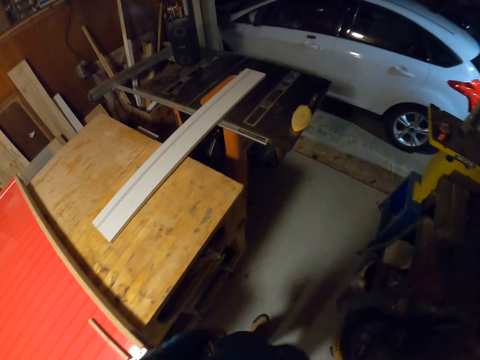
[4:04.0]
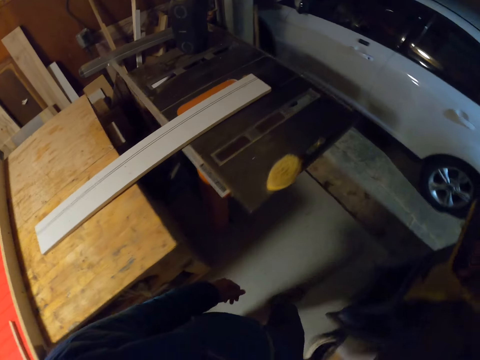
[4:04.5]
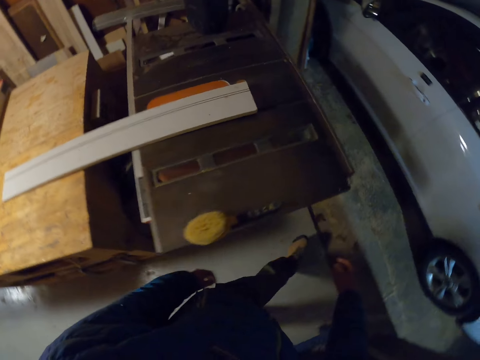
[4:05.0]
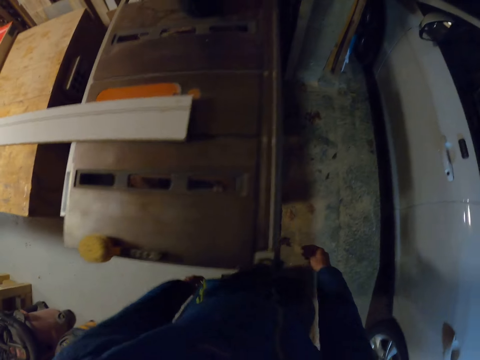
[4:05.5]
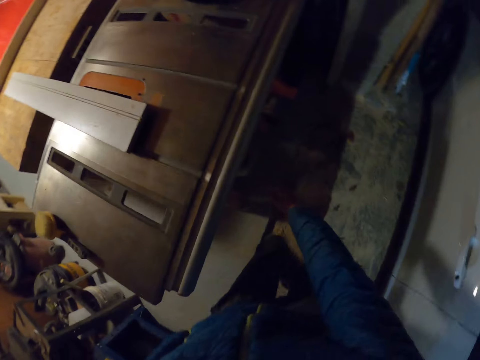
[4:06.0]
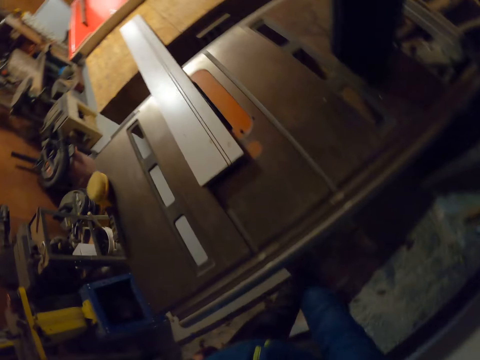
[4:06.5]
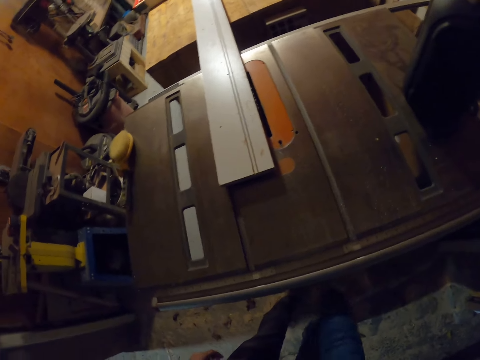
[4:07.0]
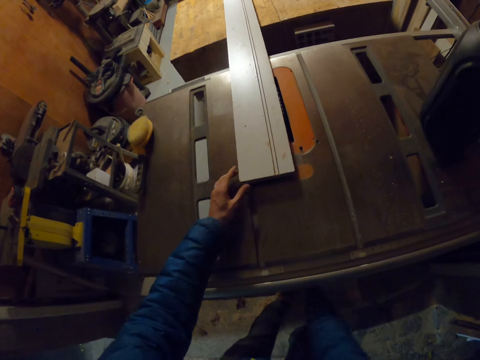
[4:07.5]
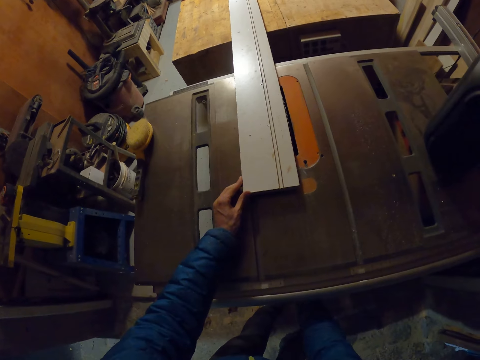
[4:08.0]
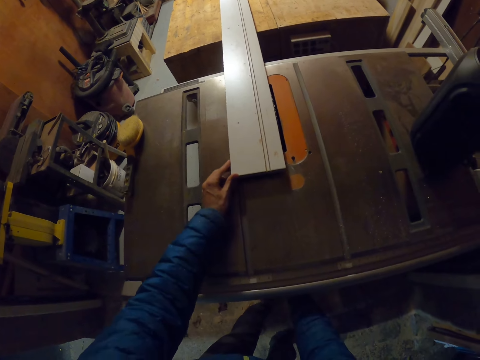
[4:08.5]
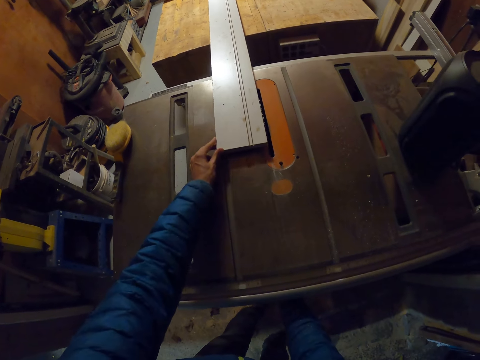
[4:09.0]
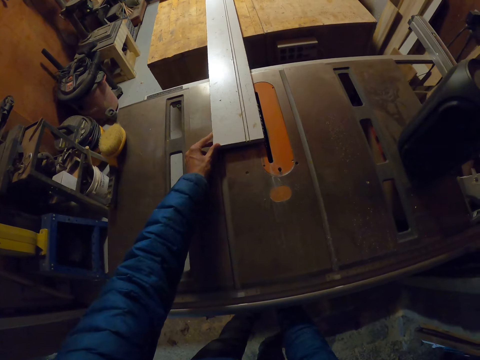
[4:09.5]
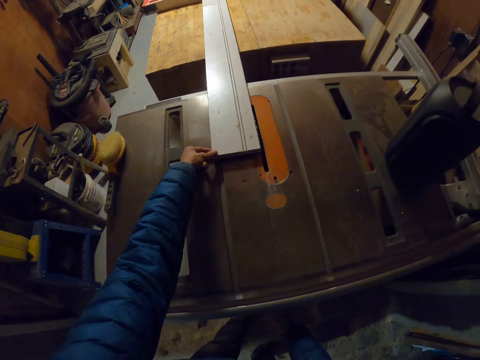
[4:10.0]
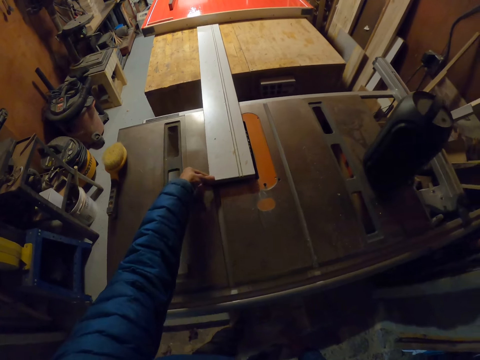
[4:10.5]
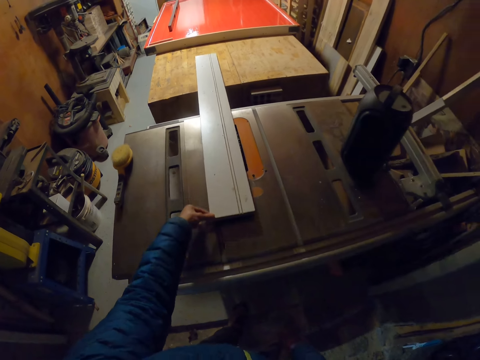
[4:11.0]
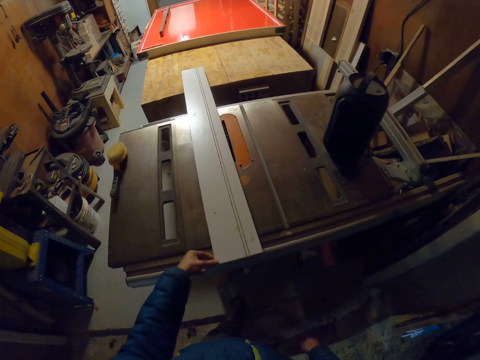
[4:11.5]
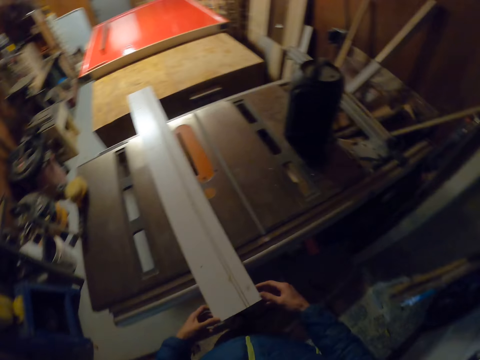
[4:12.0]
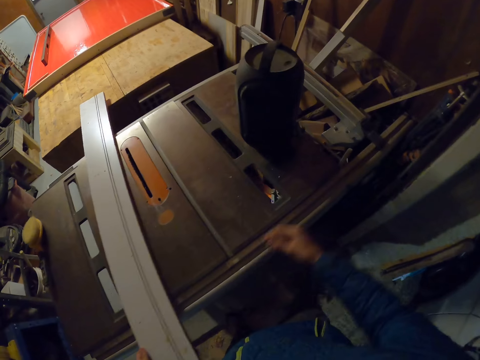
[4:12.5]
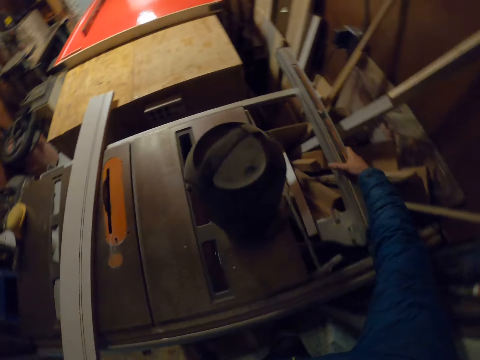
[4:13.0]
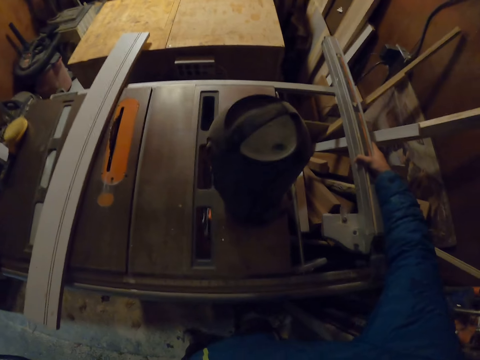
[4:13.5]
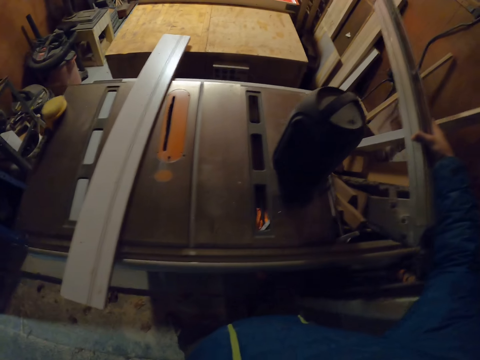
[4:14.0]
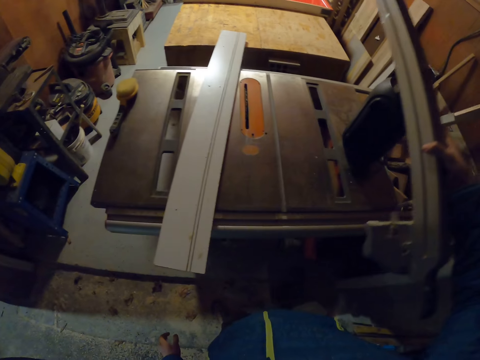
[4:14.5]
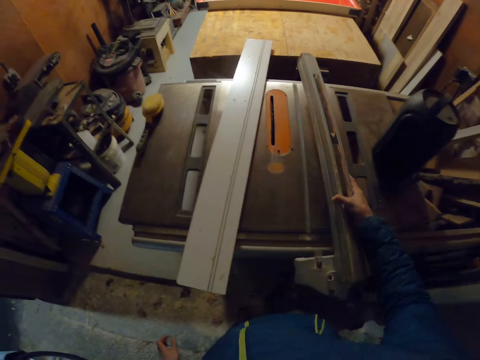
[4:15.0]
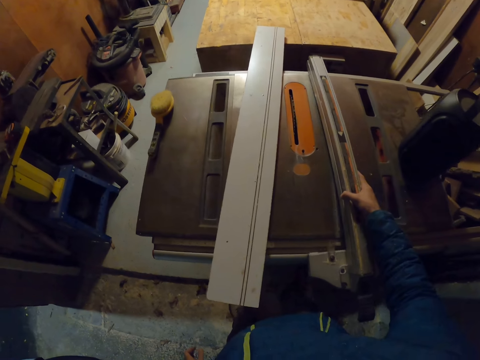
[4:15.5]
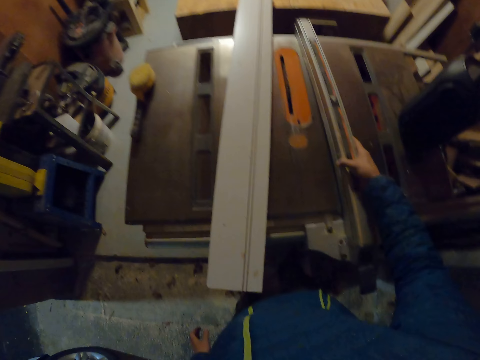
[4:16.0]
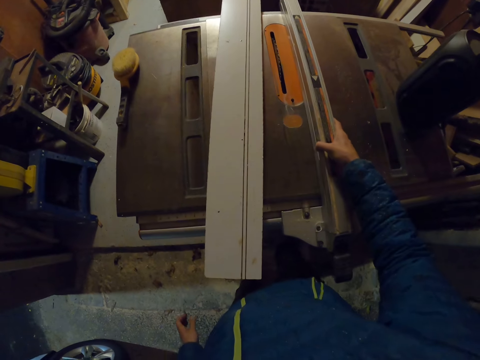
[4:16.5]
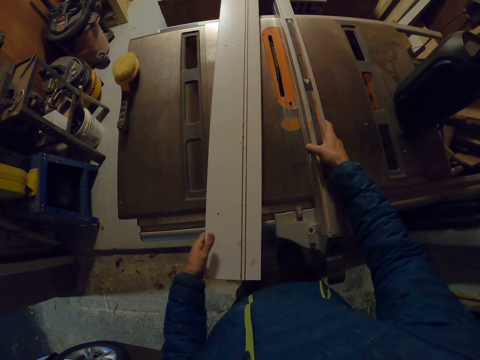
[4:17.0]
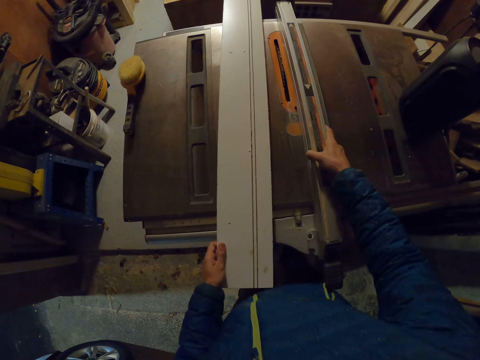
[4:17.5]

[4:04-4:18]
The camera wearer adjusts the blade lift handle of the table saw with his right hand. He shakes something. He adjusts the plank across the table saw and the first table with his hands. He moves the piece of wood. He pulls the piece of wood. He moves the blade guard on the table saw with his right hand. He takes the wood holder. He puts something on the machine table.

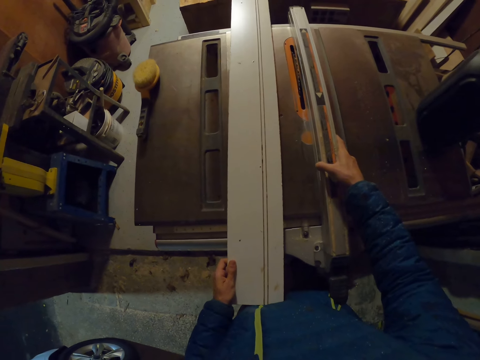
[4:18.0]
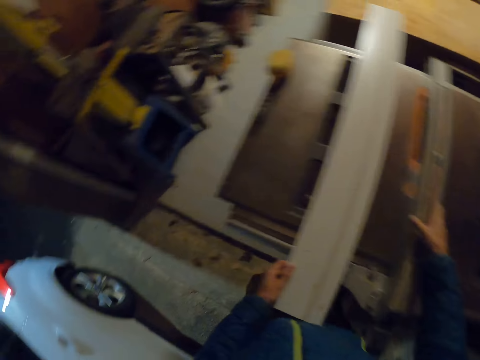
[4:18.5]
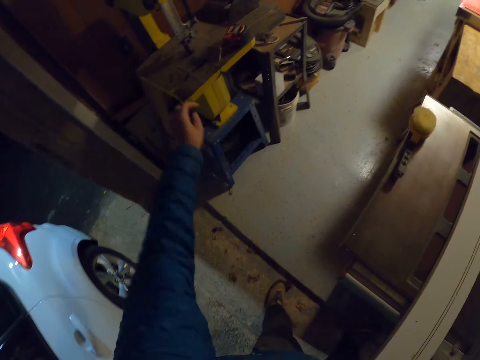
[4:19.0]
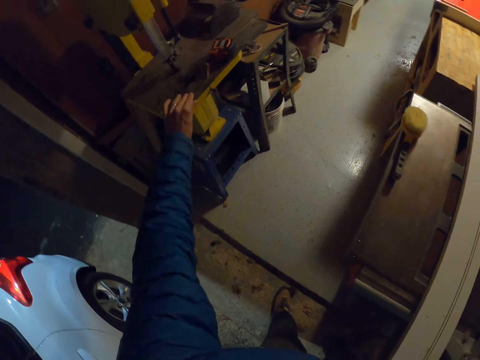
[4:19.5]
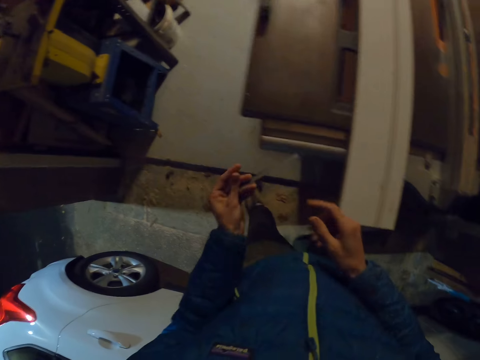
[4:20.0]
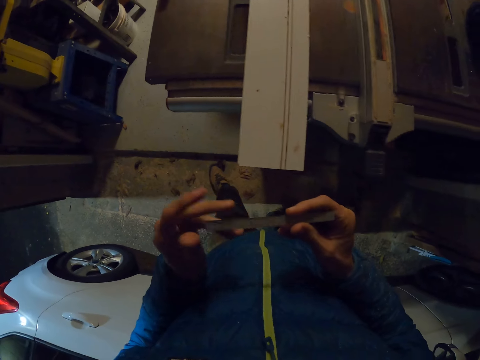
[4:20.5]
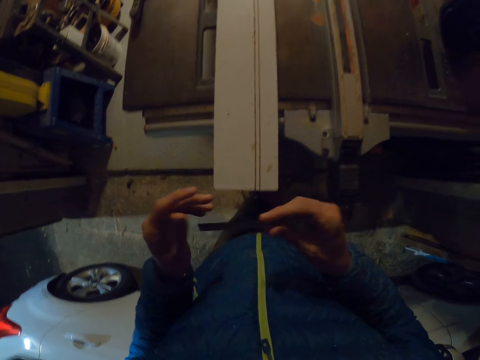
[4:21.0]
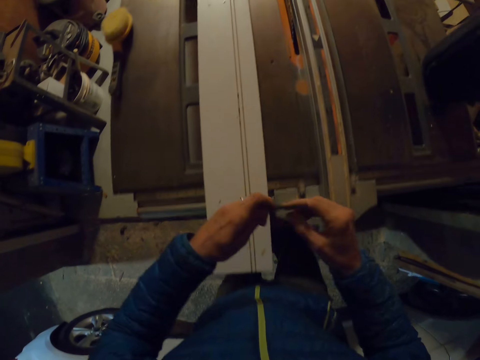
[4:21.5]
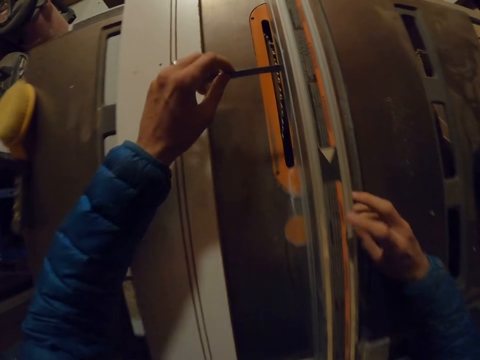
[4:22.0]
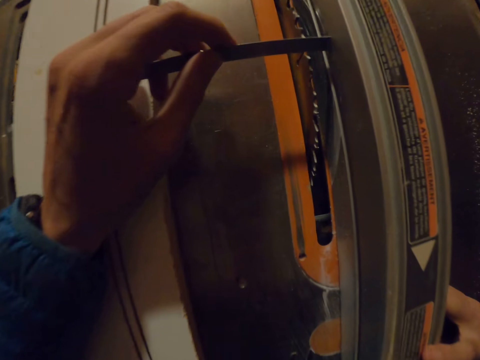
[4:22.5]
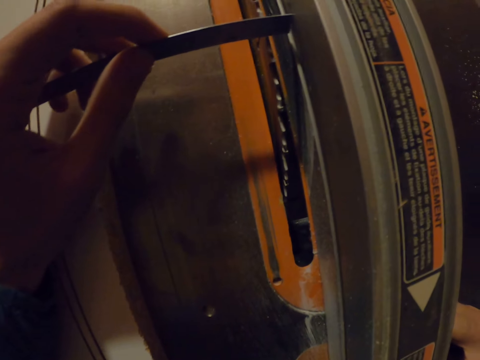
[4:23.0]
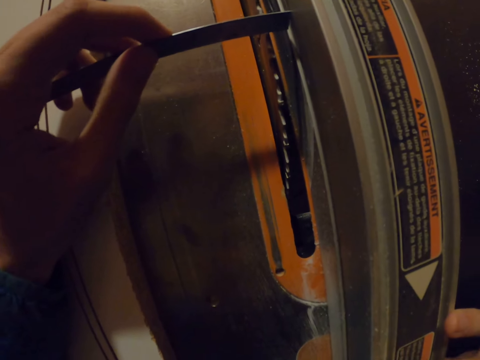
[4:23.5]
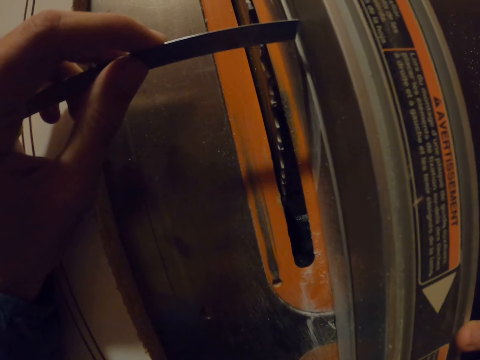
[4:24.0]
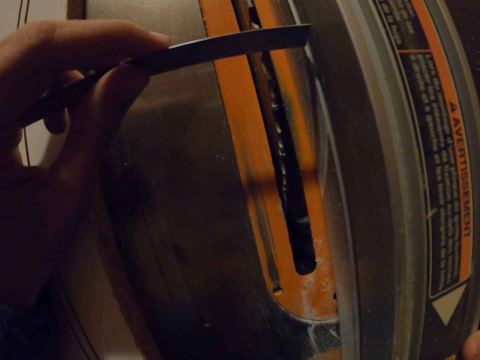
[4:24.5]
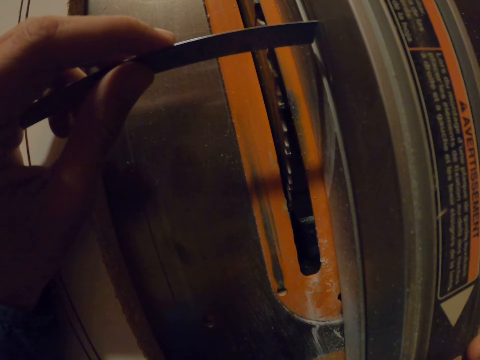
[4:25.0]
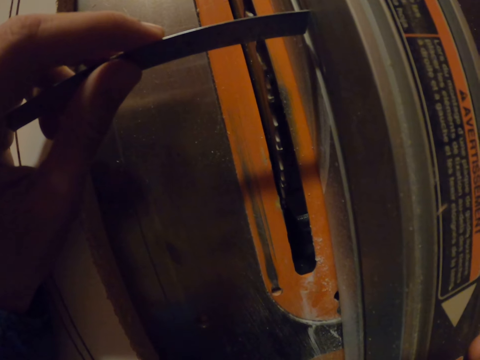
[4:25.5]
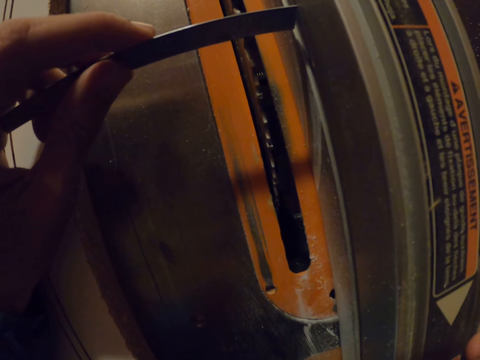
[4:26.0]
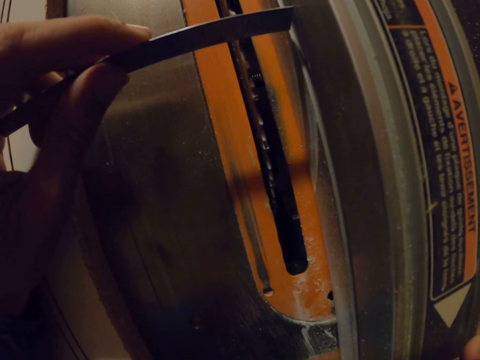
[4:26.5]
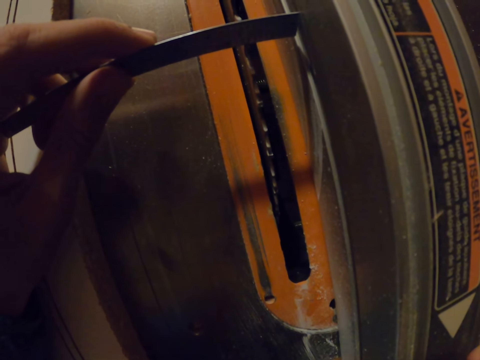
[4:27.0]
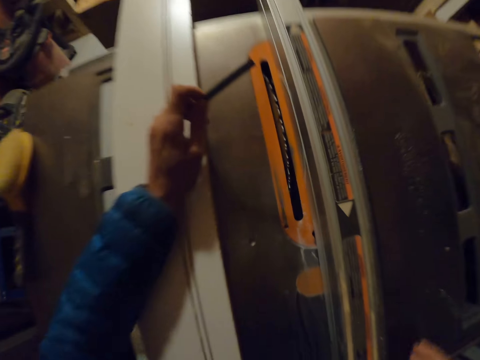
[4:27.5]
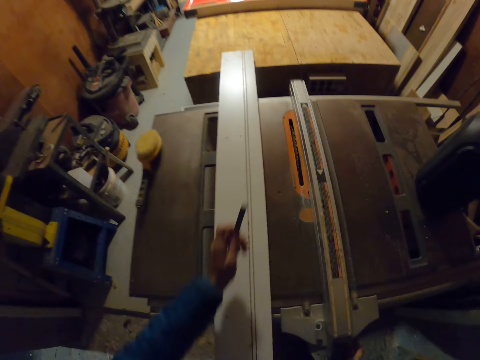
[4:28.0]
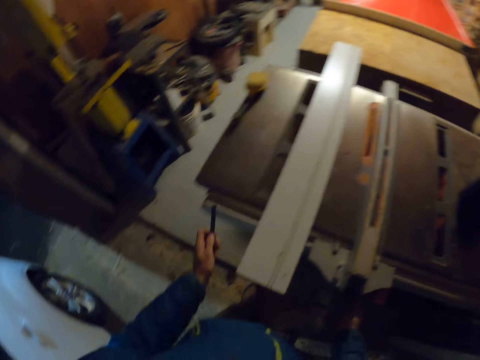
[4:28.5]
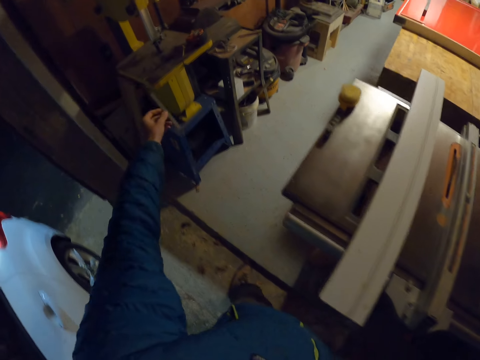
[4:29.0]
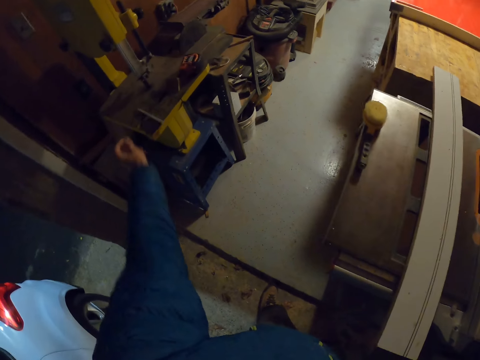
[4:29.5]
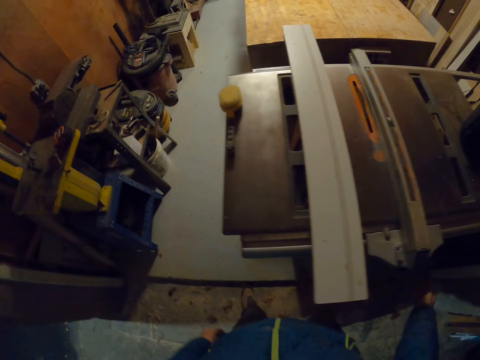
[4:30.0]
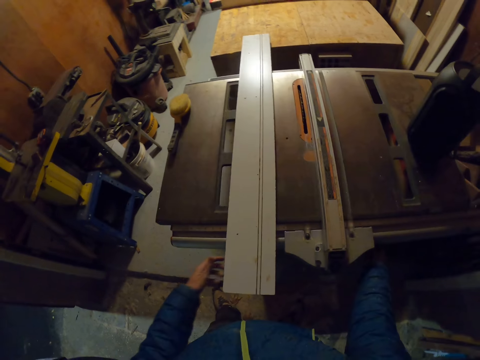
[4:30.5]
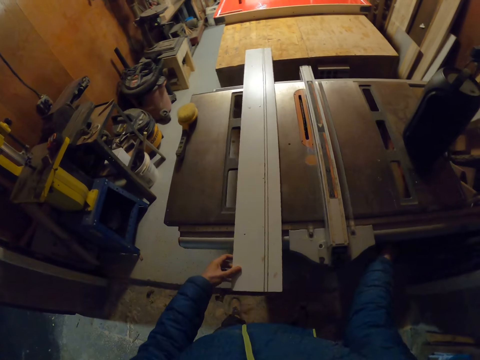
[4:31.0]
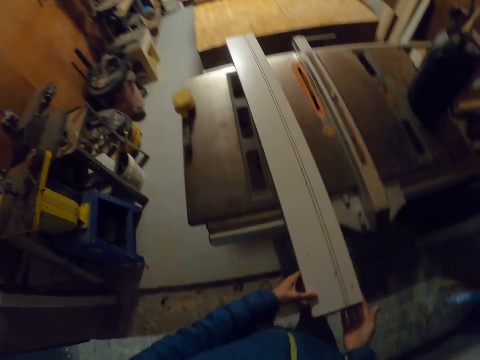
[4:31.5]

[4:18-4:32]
The camera wearer picks up the piece of metal or ruler from the wooden platform with his right hand. He looks at the ruler. He measures the distance between the blade guard and the blade of the table saw with the piece of metal. He puts the ruler. He drops the piece of metal on the wooden platform. He turns the blade lift lock of the table saw with his right hand.
